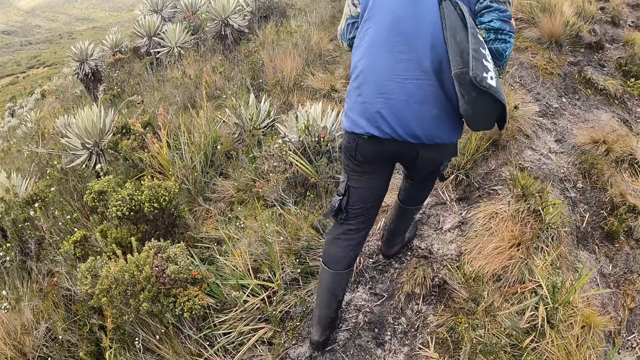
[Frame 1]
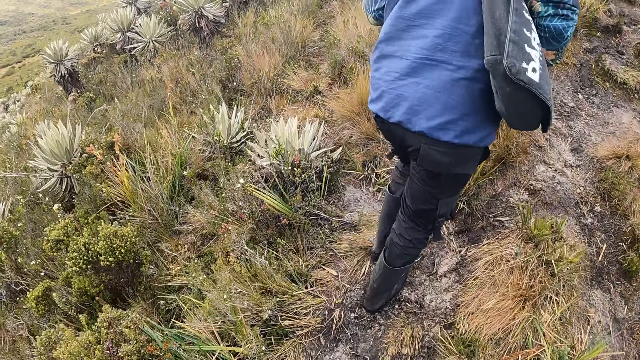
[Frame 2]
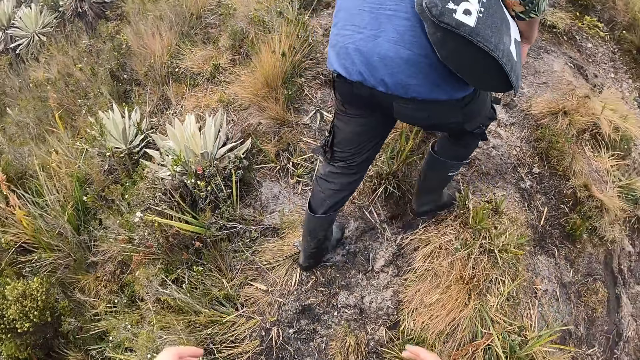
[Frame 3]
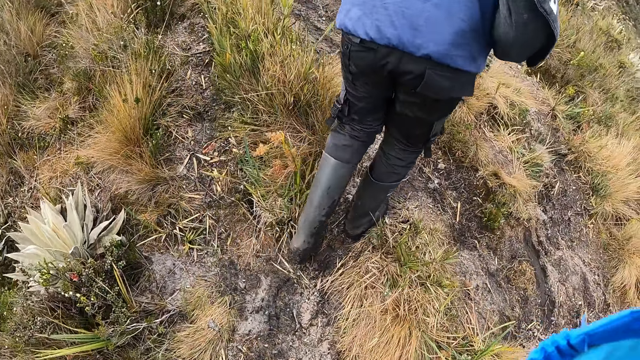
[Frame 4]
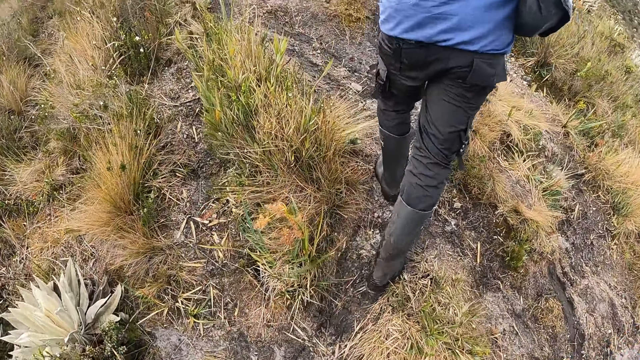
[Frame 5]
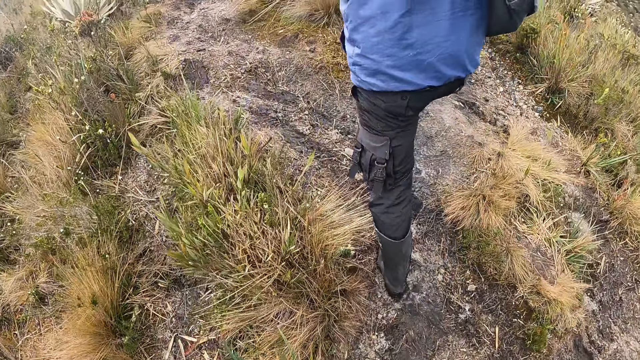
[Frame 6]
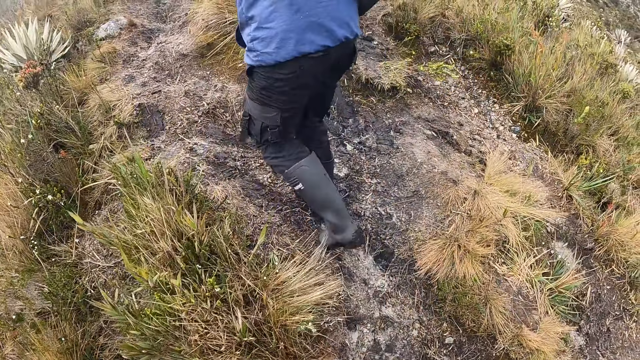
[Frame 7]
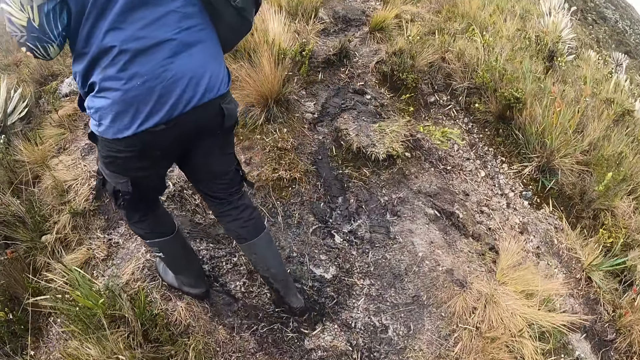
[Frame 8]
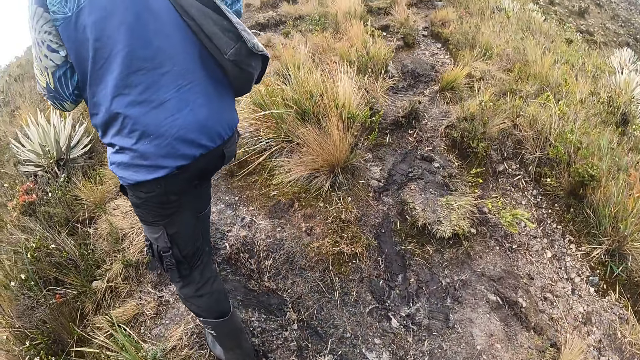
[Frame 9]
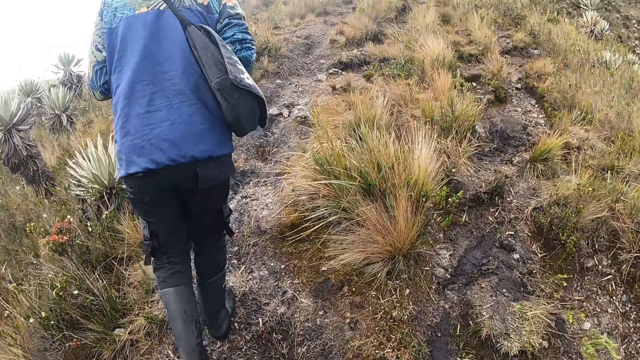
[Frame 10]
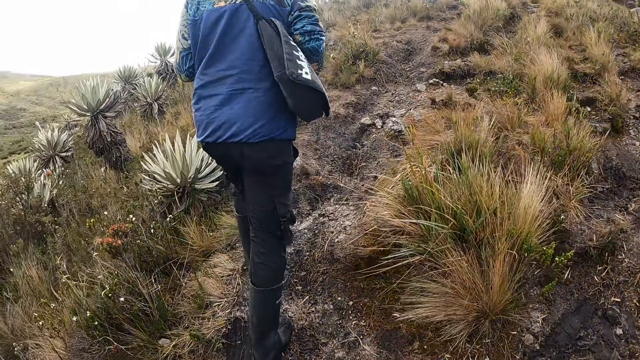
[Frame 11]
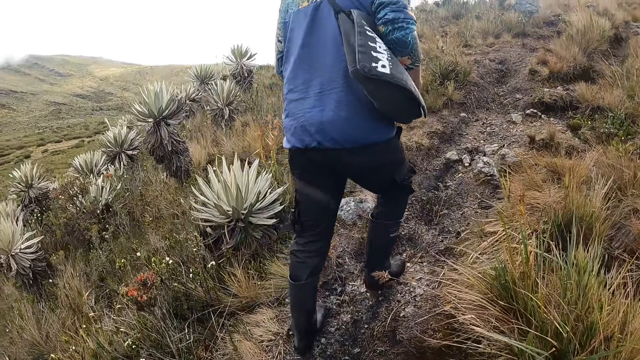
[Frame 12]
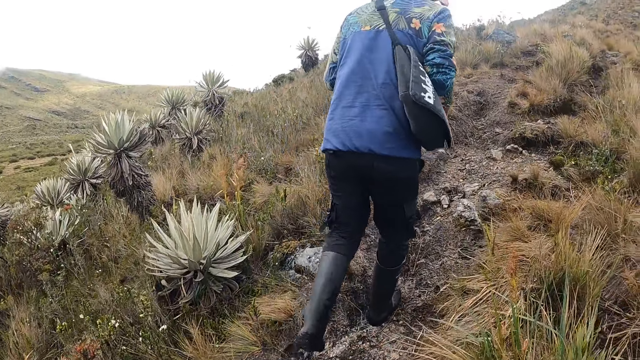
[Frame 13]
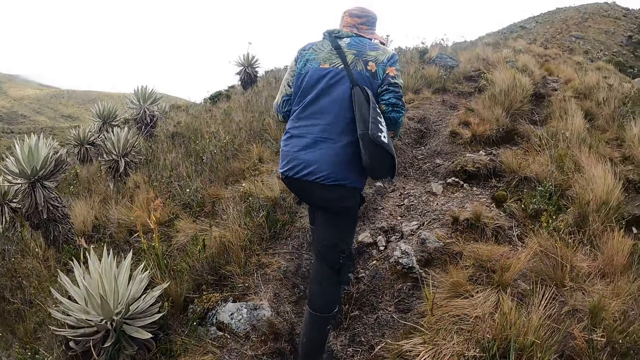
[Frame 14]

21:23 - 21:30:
The camera wearer adjusts the camera on her head with both hands.

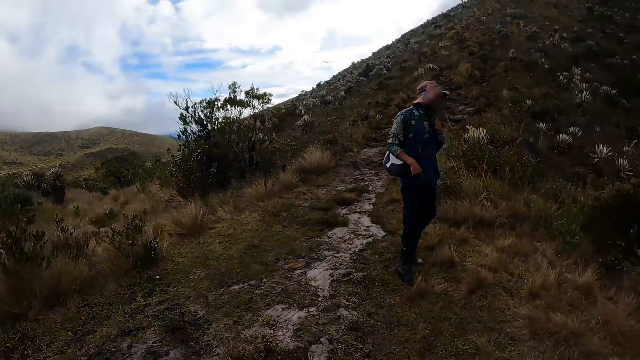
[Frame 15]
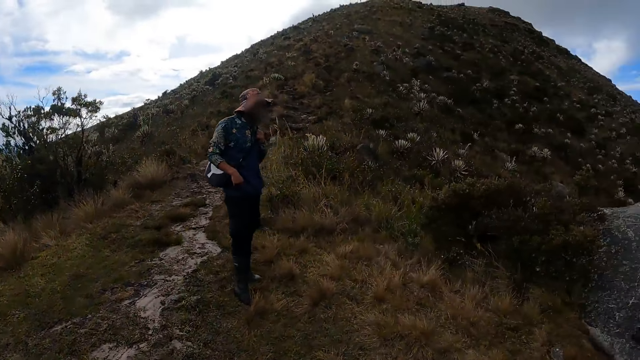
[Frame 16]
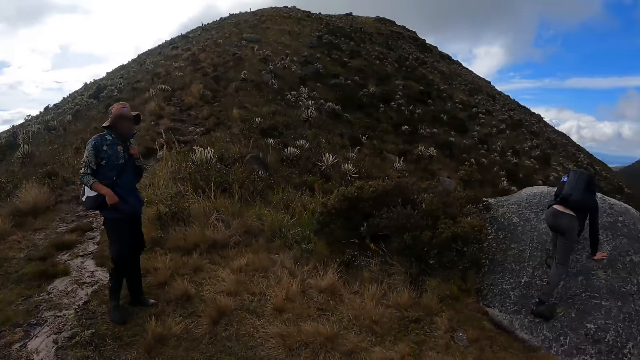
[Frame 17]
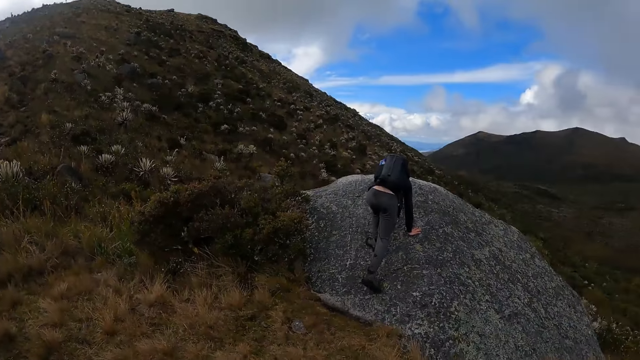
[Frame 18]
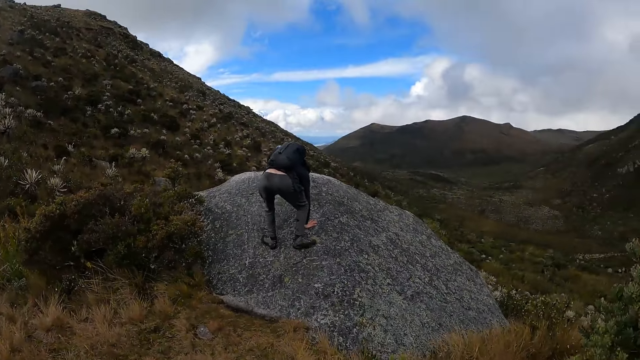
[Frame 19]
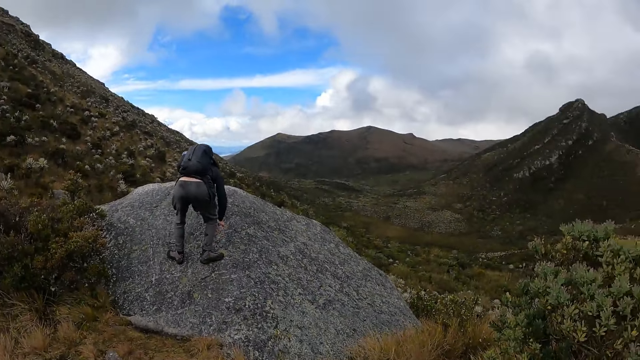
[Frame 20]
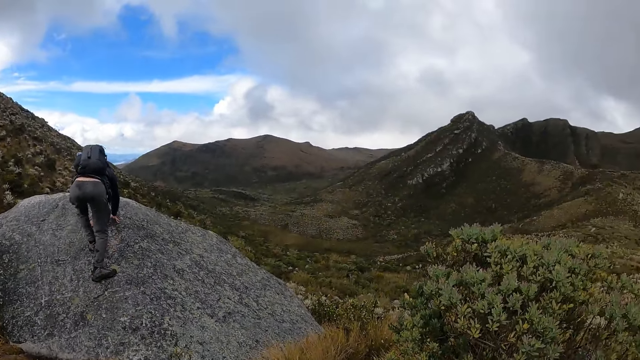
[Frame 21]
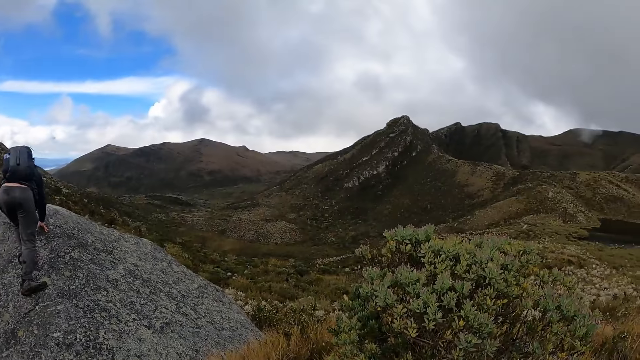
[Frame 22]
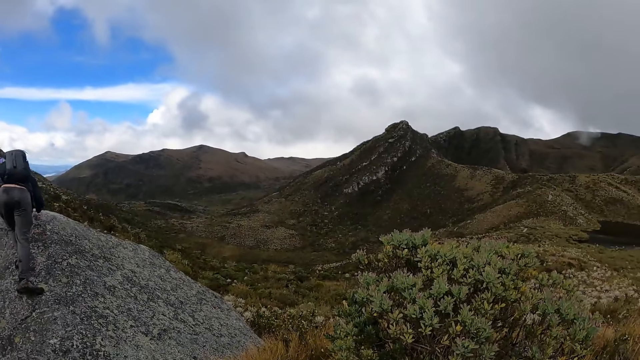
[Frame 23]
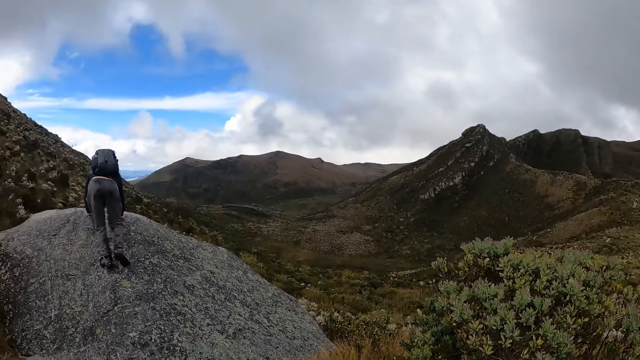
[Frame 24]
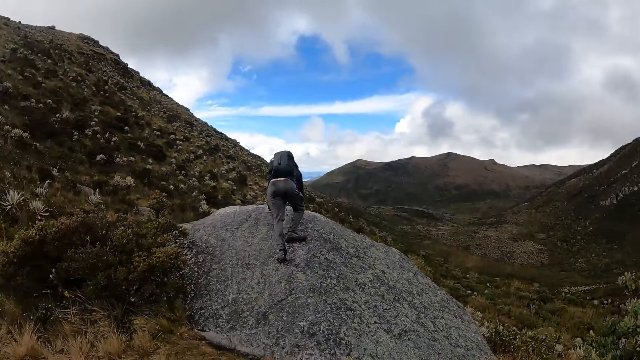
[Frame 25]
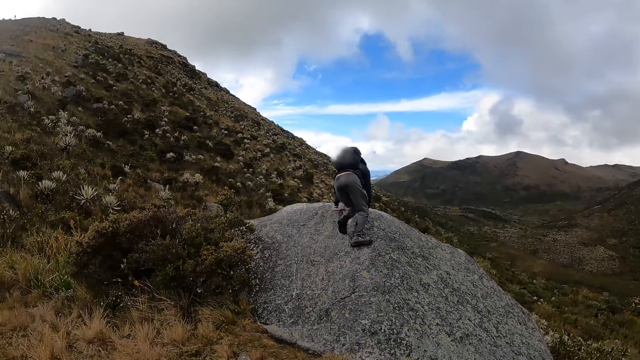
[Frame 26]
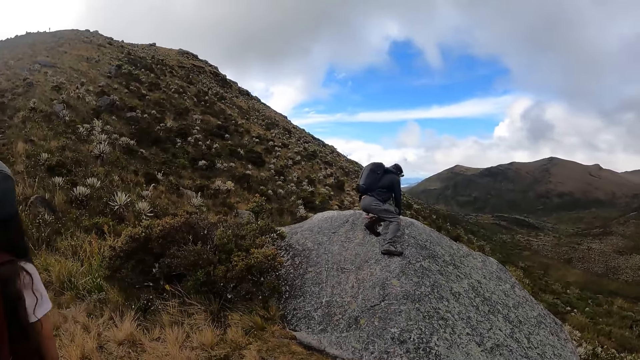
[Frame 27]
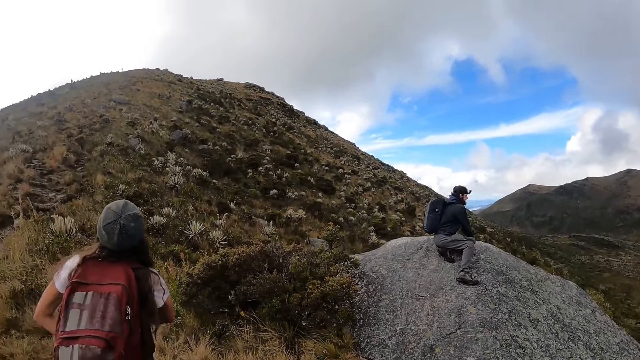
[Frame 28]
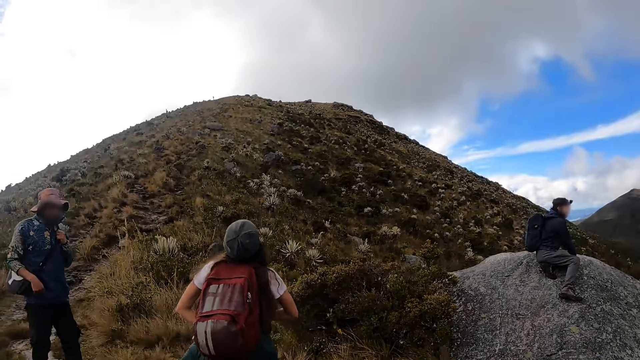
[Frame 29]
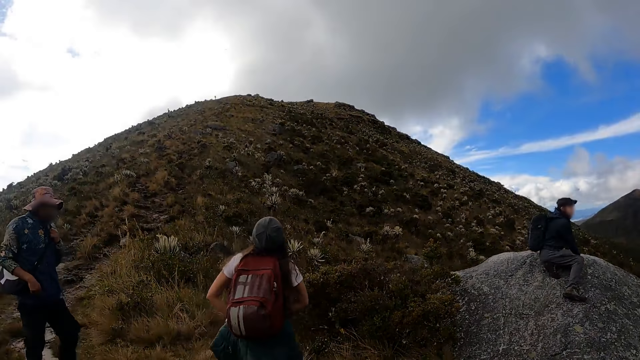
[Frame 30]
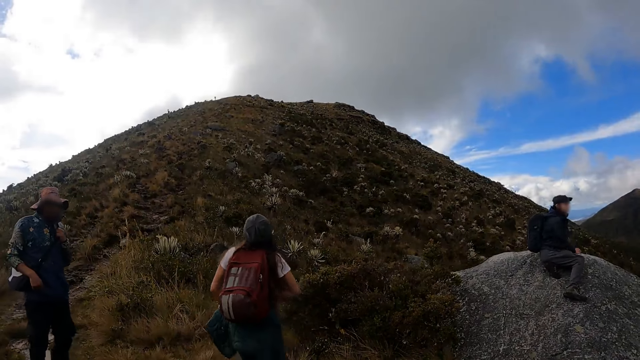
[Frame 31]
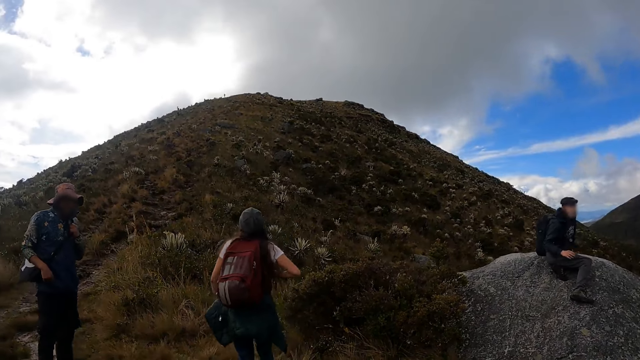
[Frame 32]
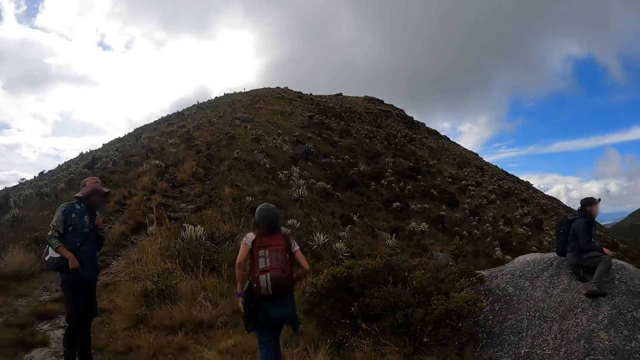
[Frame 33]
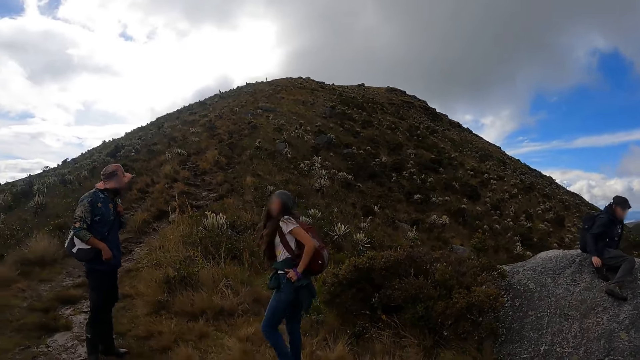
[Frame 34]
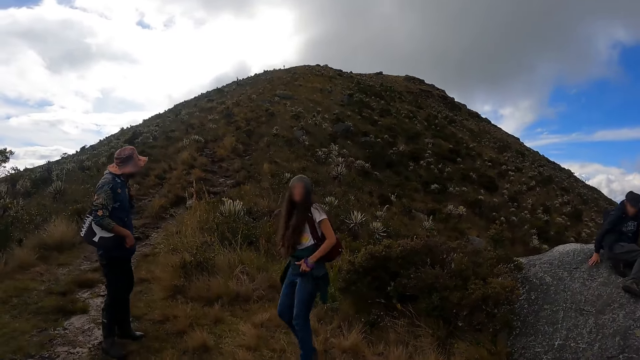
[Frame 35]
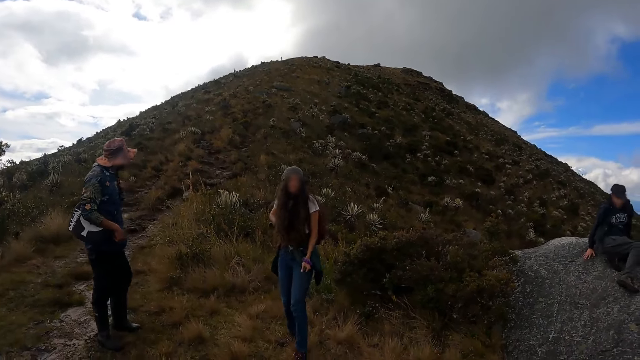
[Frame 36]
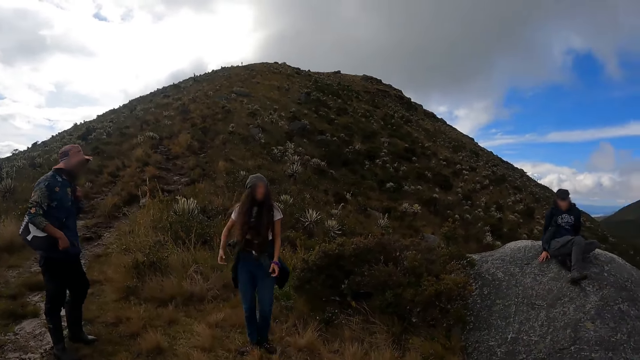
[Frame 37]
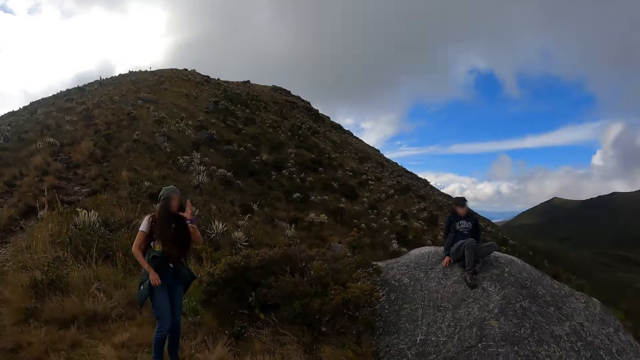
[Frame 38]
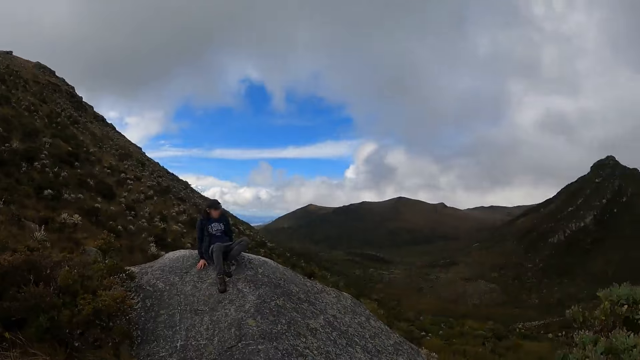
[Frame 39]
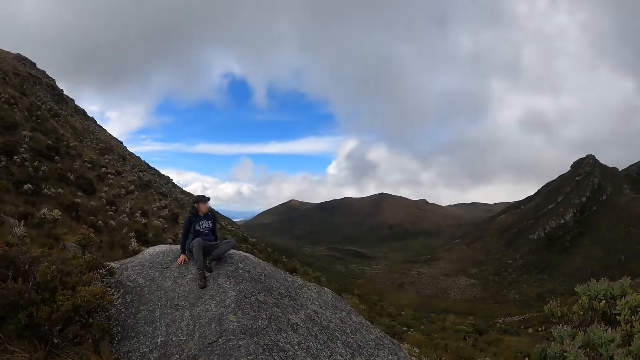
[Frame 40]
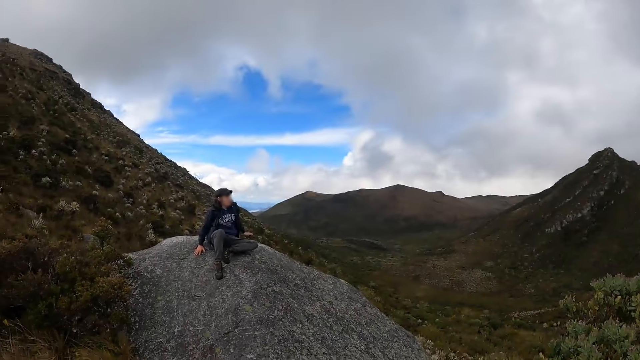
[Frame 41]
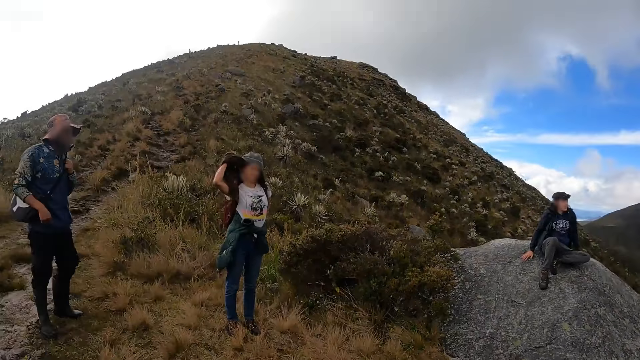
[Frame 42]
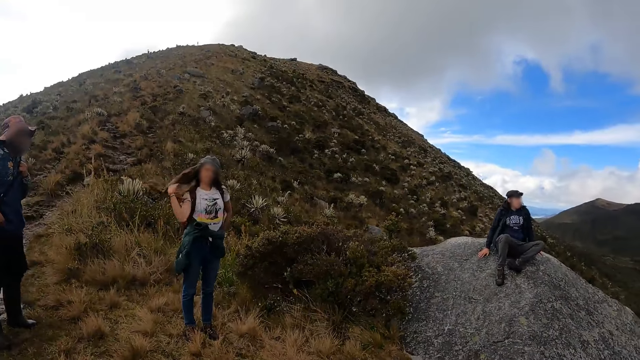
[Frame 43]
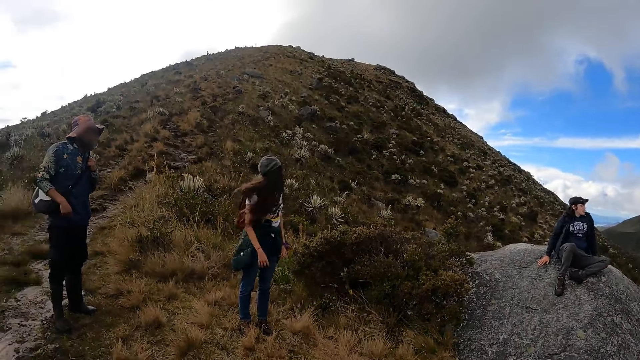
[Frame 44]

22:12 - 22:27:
The woman climbs a rock and sits on the rock.
